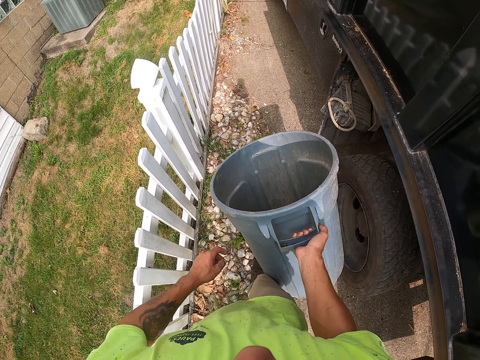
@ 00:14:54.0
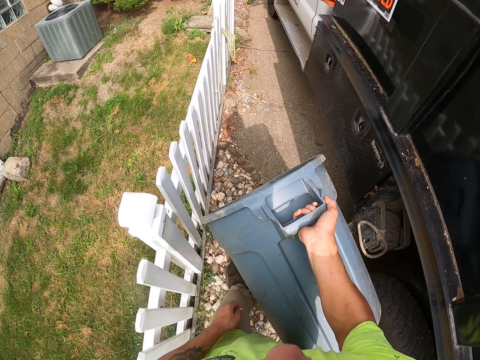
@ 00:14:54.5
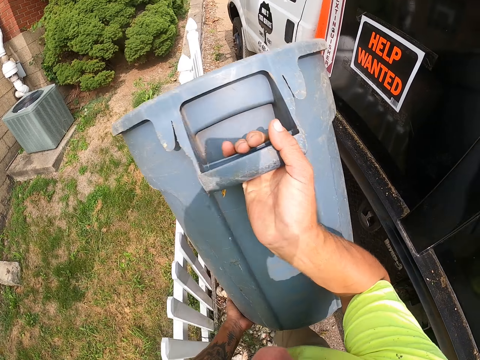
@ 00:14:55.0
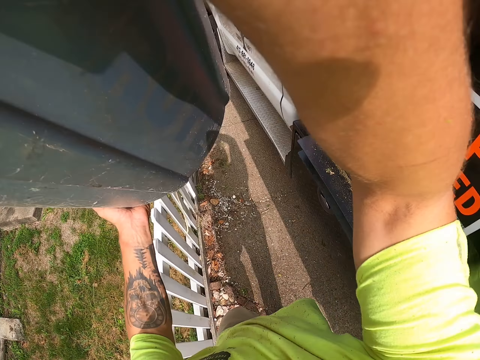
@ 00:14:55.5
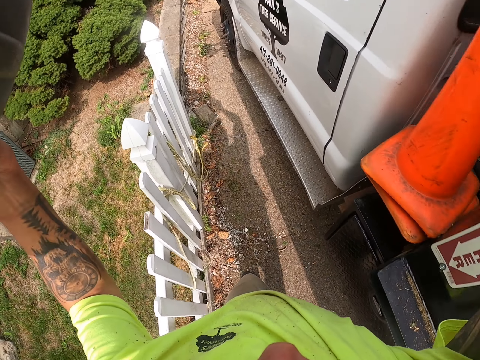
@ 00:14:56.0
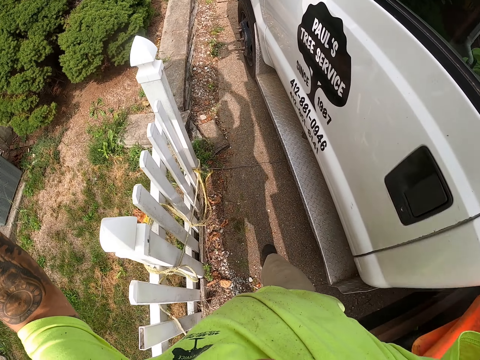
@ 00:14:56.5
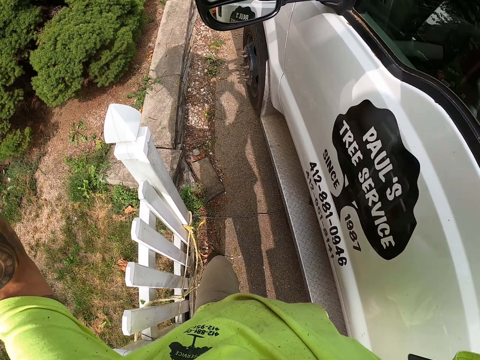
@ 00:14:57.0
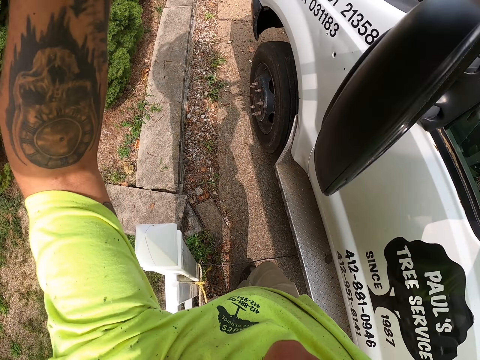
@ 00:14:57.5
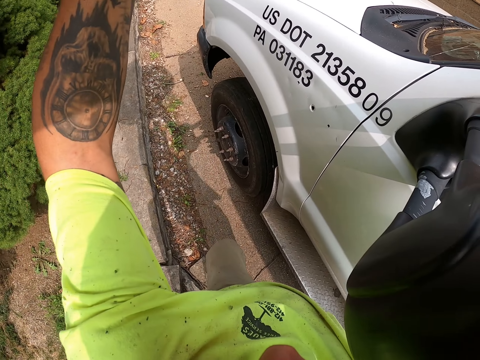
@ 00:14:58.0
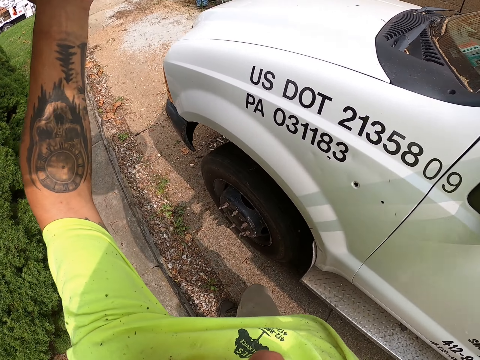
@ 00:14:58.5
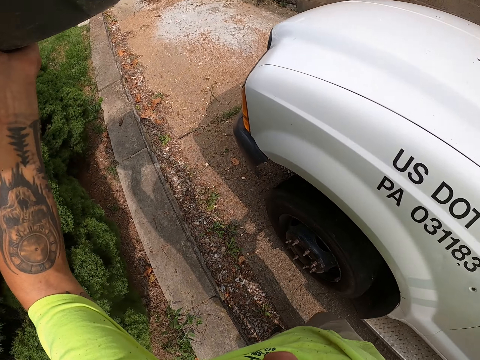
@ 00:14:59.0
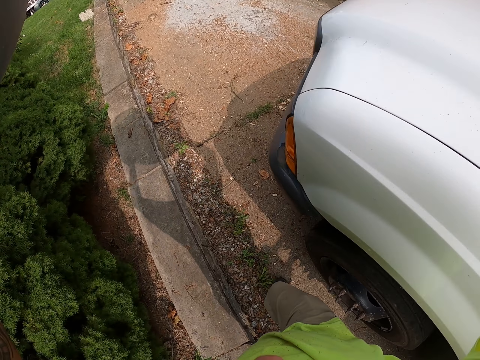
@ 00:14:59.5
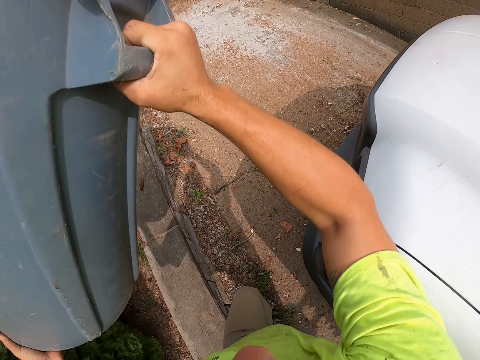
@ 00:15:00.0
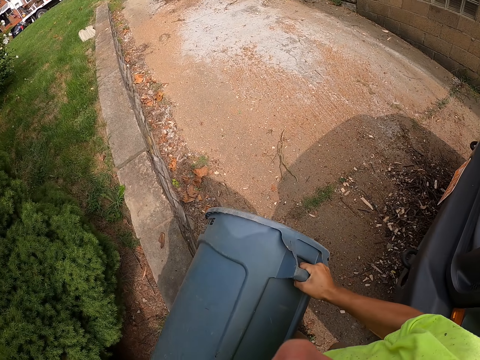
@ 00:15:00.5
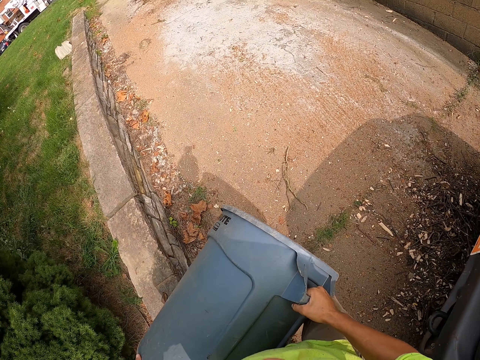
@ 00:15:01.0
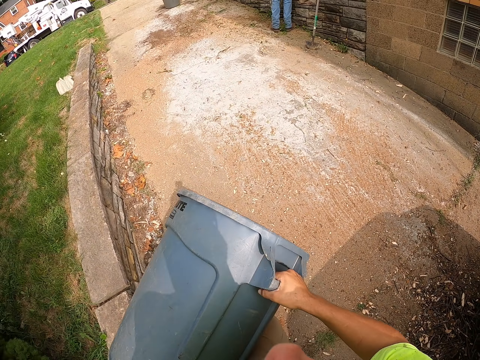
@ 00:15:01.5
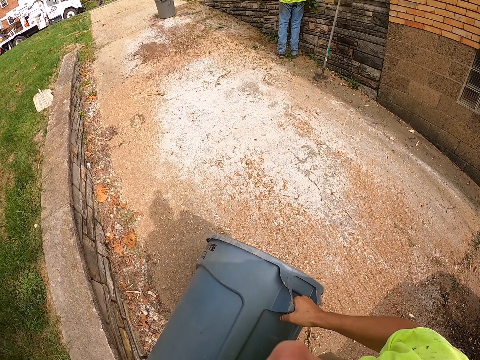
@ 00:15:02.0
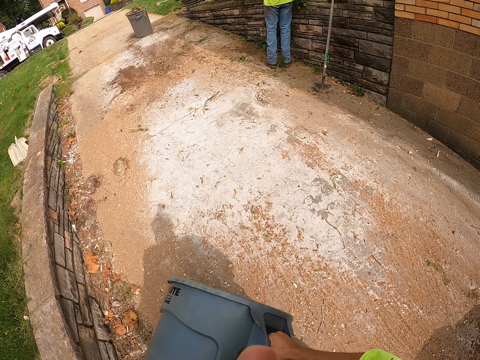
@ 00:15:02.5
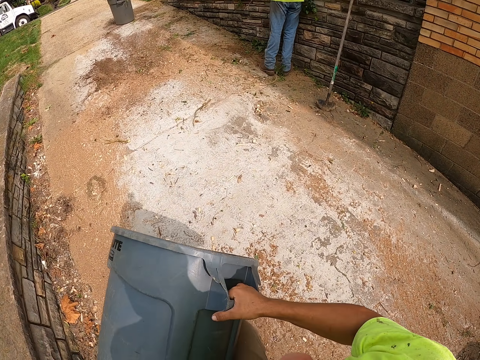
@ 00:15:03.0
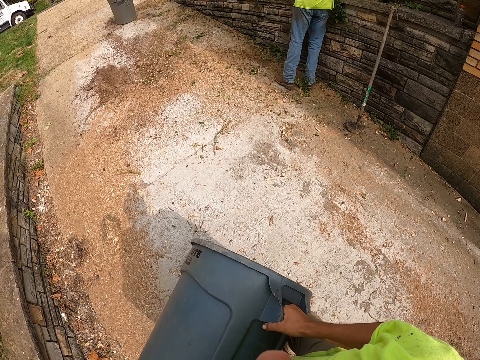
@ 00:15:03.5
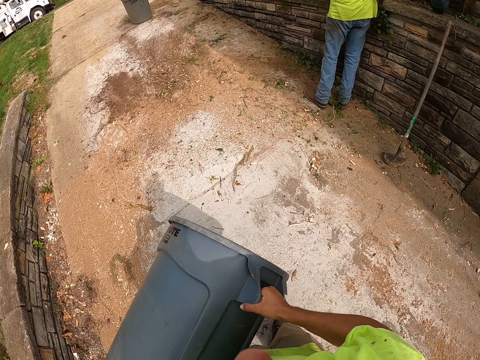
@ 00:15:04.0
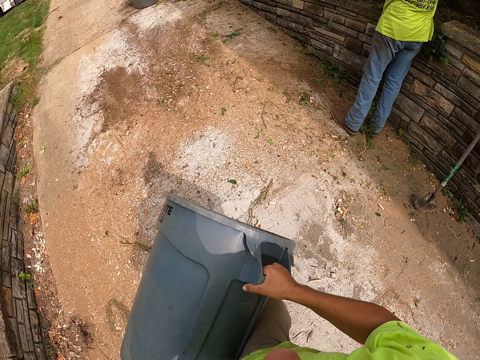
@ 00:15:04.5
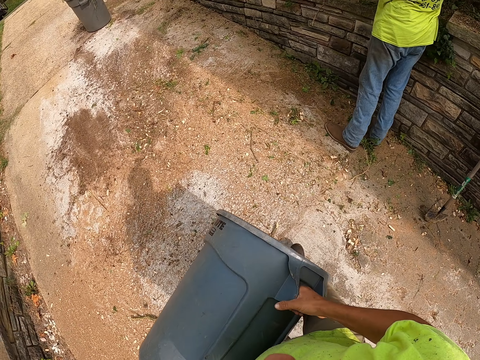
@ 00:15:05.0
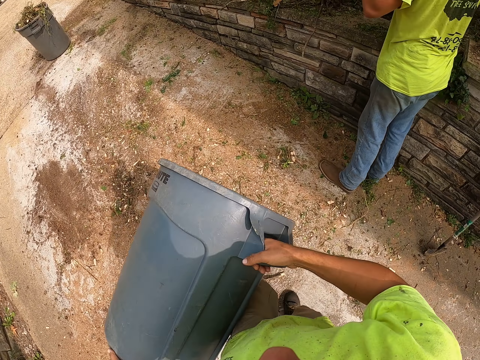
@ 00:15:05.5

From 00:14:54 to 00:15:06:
The camera wearer lifts the bucket in his right hand. He lifts the bucket with both hands above his head. He brings down the bucket in his hands. He holds the bucket with both hands. He carries the container with both hands. He walks outside.

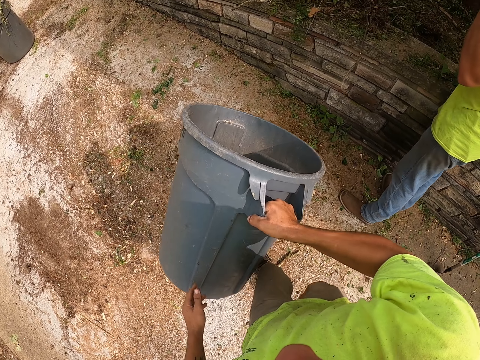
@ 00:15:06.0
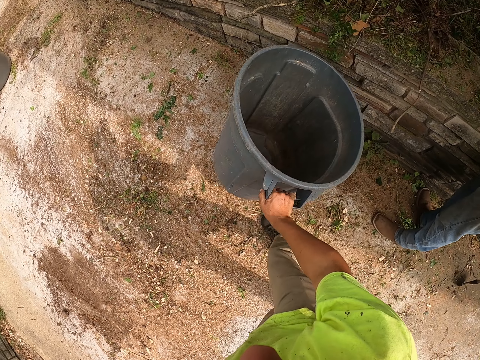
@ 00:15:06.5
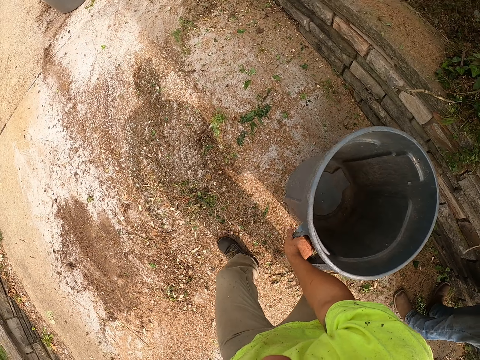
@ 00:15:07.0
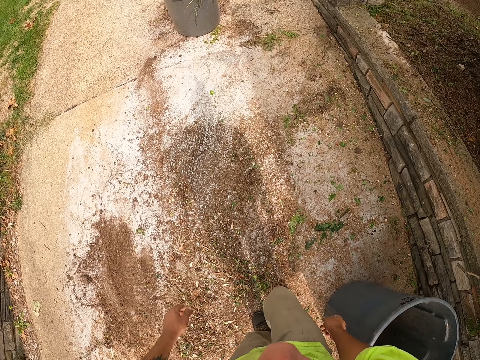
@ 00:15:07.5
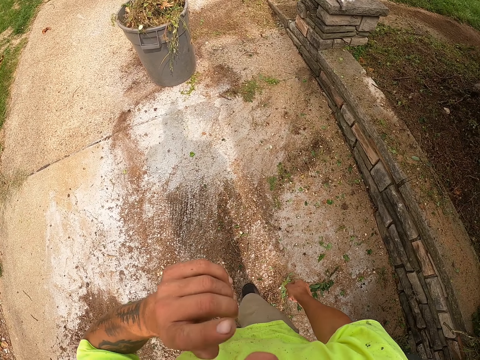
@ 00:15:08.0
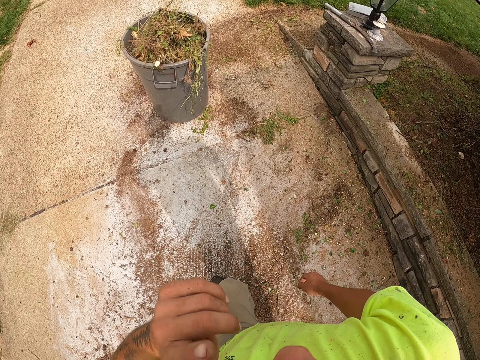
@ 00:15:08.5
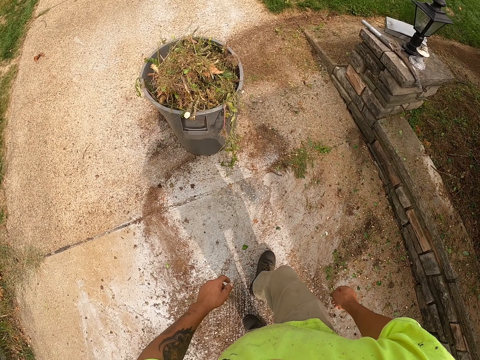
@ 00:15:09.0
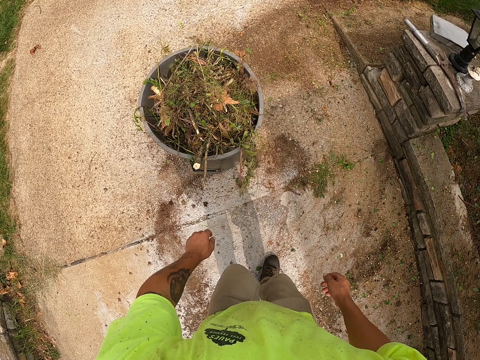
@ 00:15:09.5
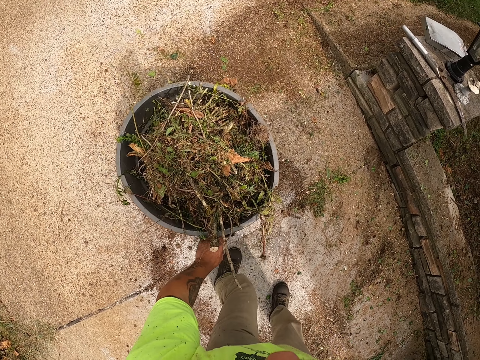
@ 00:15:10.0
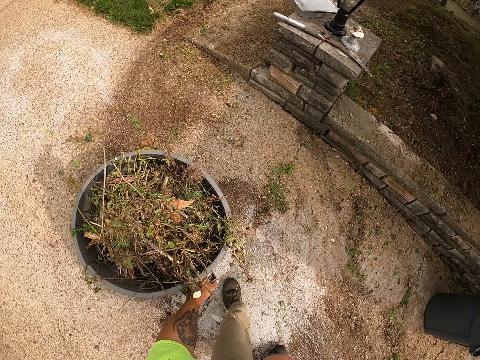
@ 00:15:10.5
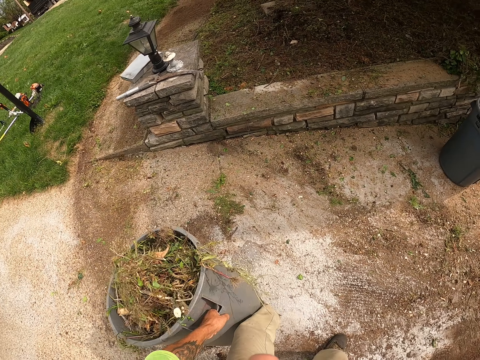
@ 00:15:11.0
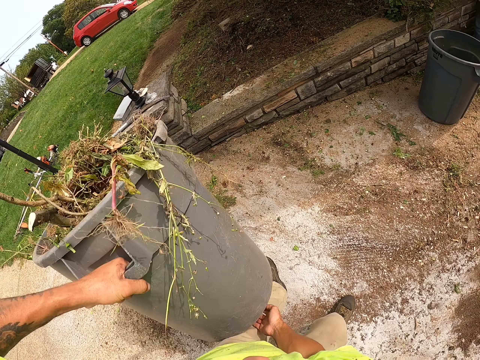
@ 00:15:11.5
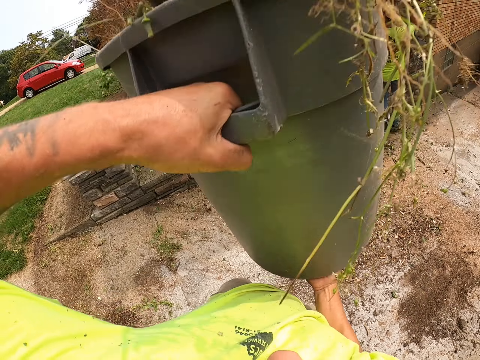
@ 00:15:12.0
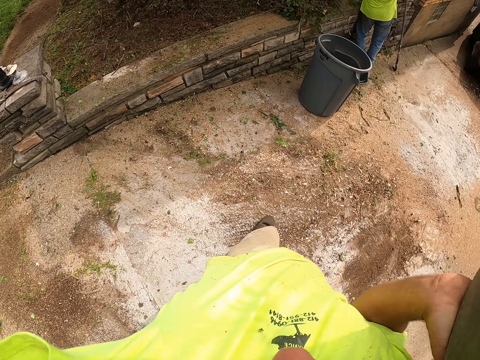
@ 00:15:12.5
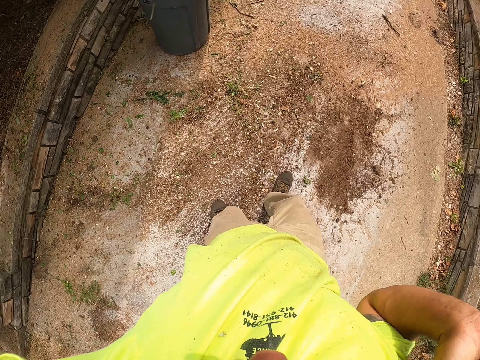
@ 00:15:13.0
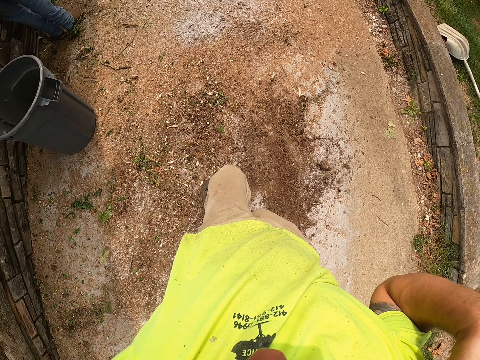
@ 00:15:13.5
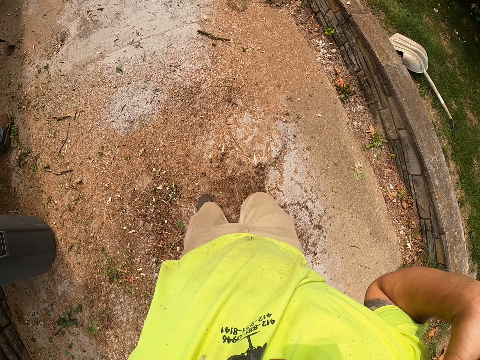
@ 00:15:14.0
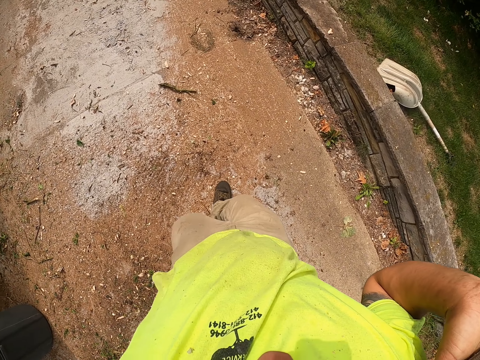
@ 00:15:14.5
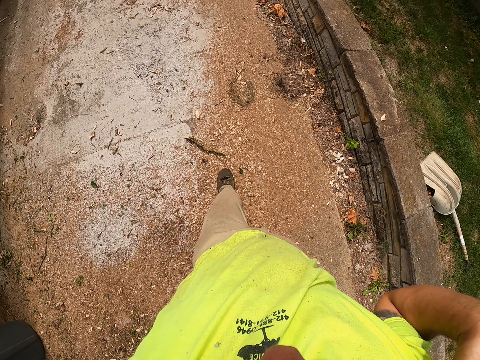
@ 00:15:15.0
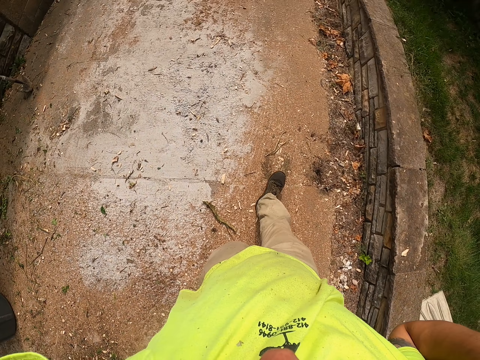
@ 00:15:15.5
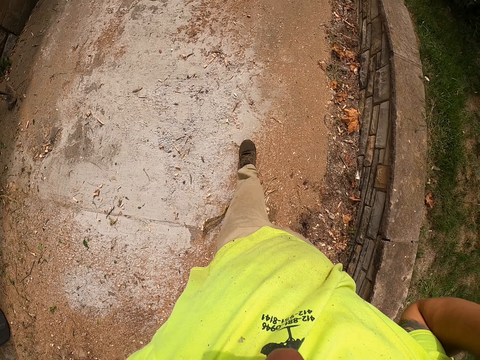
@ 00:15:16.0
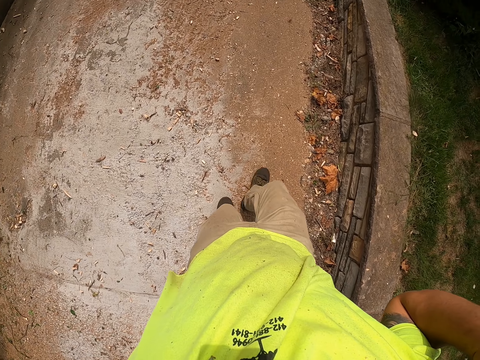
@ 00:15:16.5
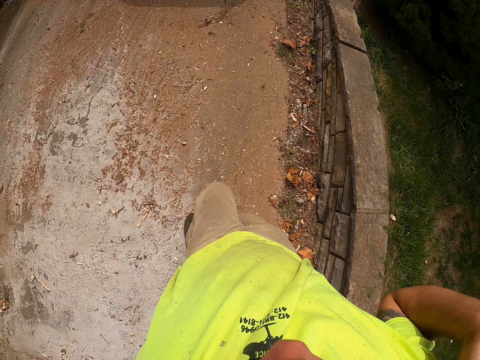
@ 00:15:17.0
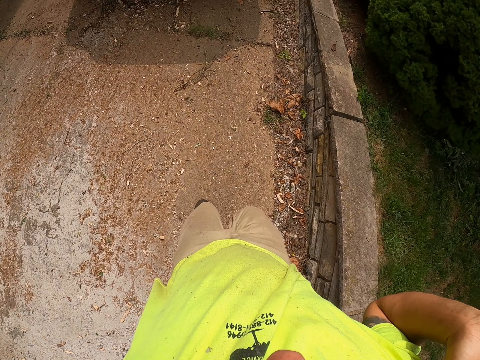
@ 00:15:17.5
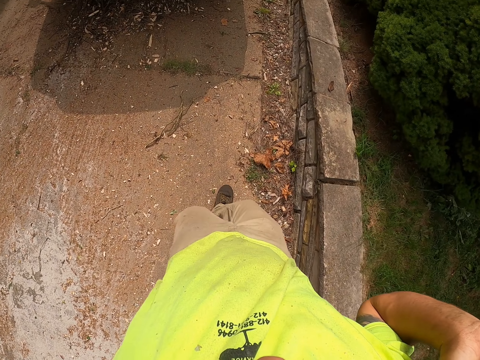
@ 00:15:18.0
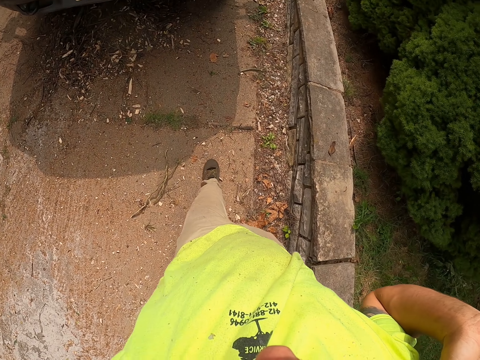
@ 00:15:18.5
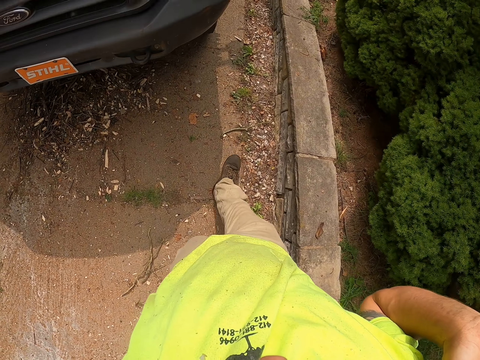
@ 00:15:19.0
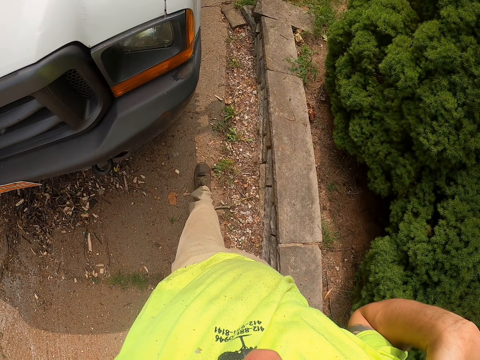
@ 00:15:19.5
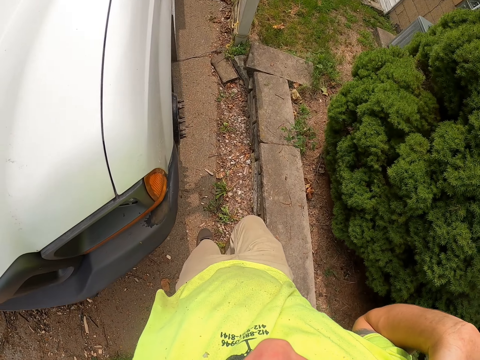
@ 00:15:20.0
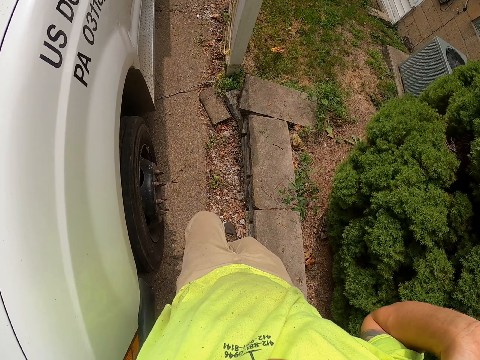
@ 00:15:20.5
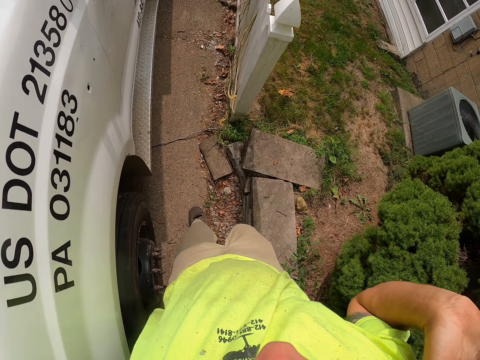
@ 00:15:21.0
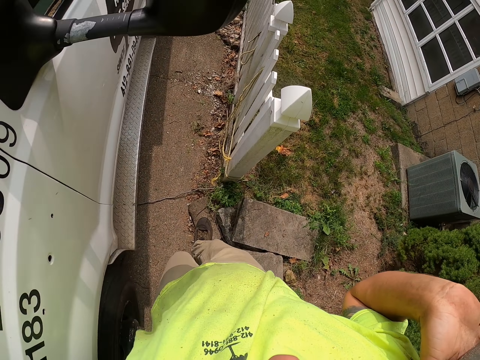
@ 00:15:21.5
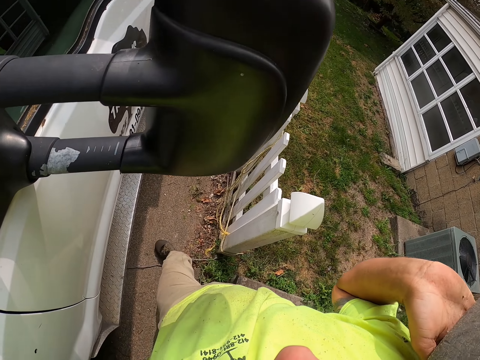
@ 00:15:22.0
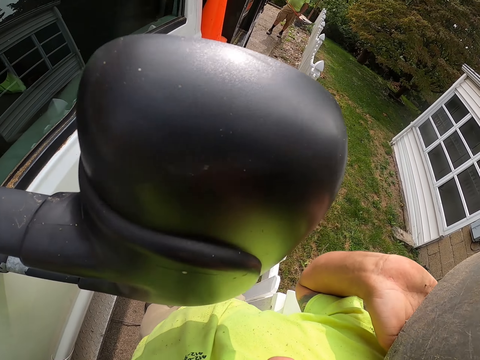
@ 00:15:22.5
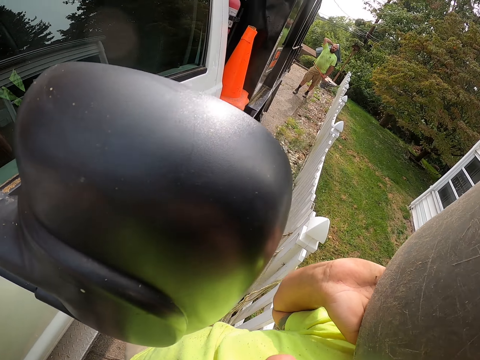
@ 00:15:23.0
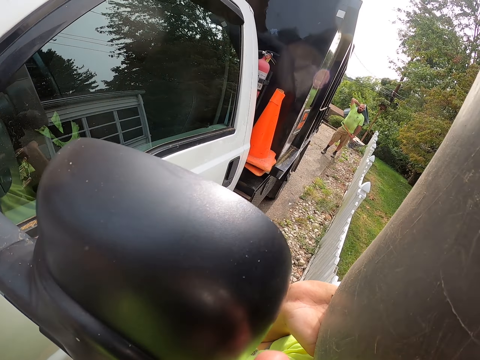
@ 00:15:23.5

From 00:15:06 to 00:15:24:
The camera wearer holds the bucket with his right hand. He drops the bucket in his hand on the ground. He walks outside. He lifts a bucket of grass from the ground with his left hand. He lifts the bucket of grass in his left hand with both hands. He carries the bucket of grass in both hands on his head. He walks outside.
